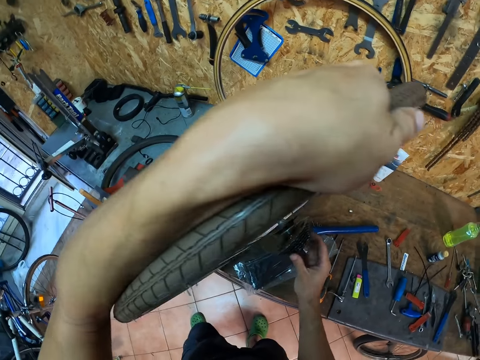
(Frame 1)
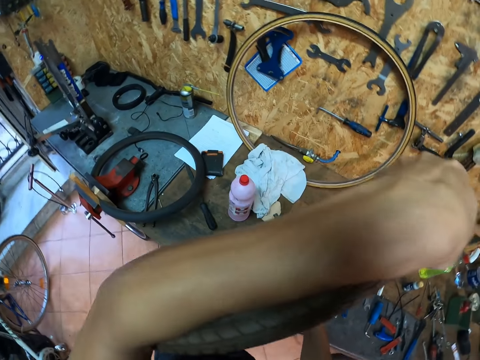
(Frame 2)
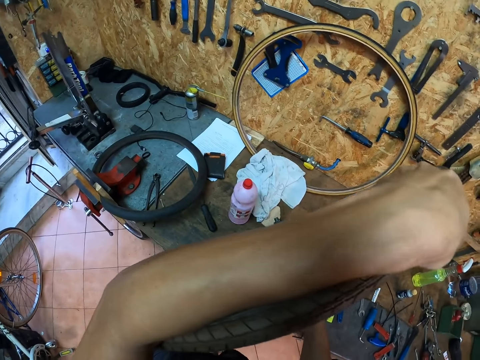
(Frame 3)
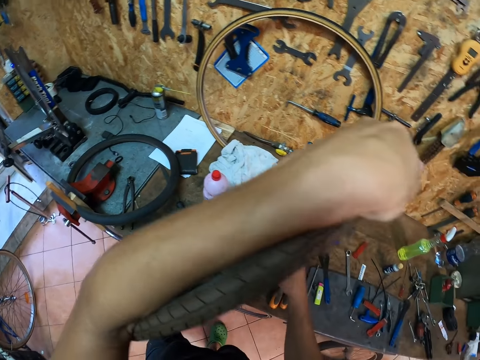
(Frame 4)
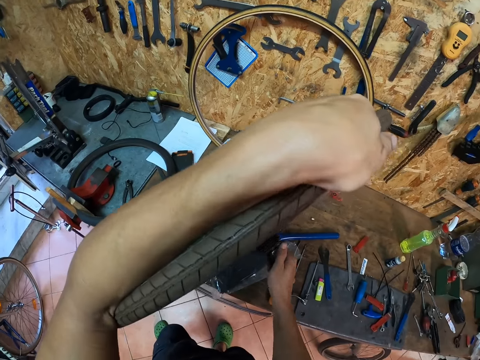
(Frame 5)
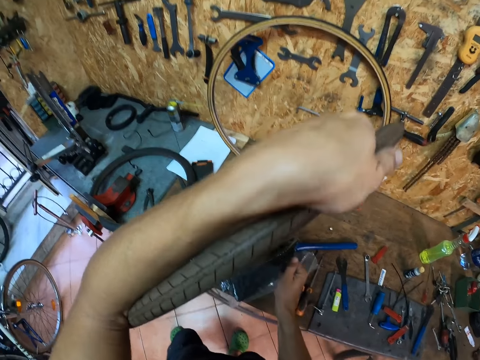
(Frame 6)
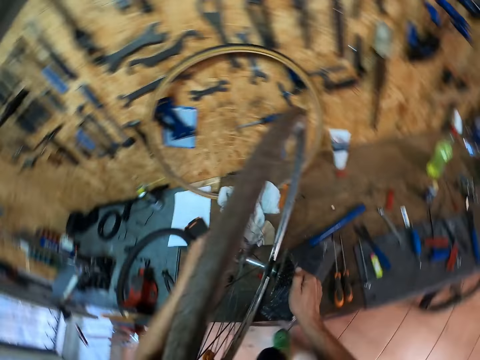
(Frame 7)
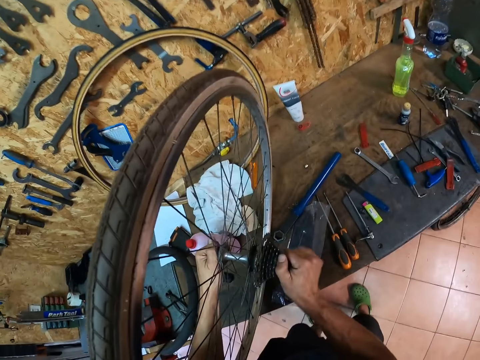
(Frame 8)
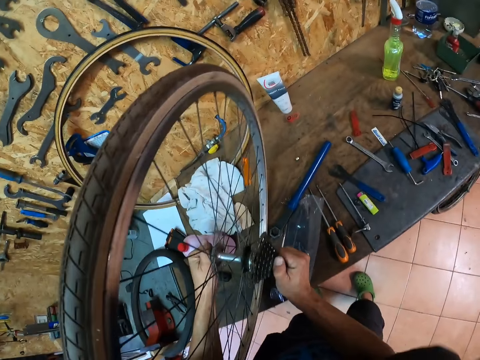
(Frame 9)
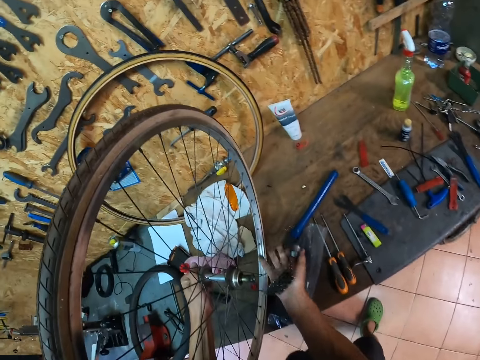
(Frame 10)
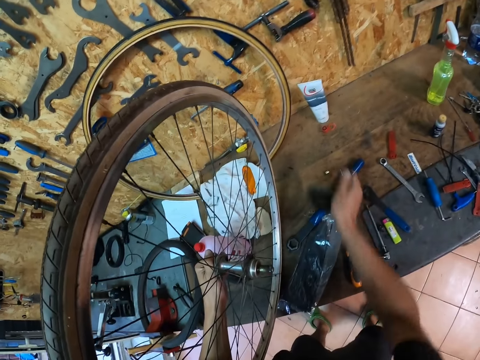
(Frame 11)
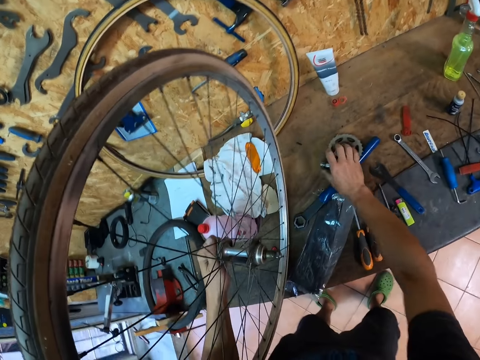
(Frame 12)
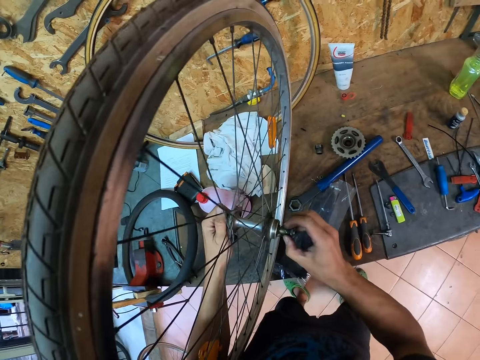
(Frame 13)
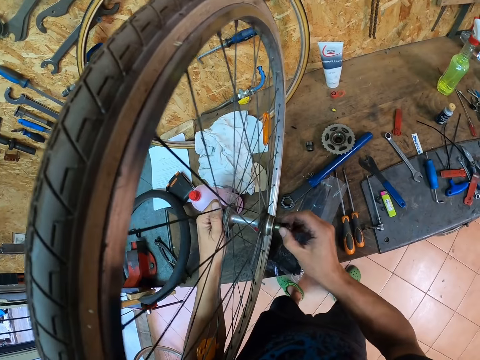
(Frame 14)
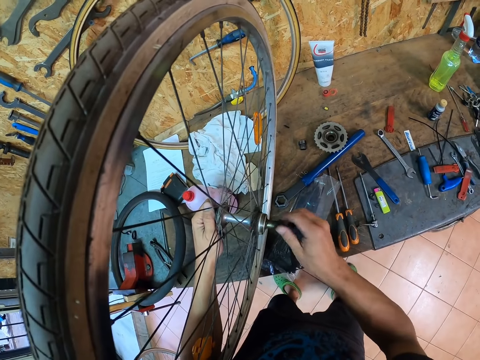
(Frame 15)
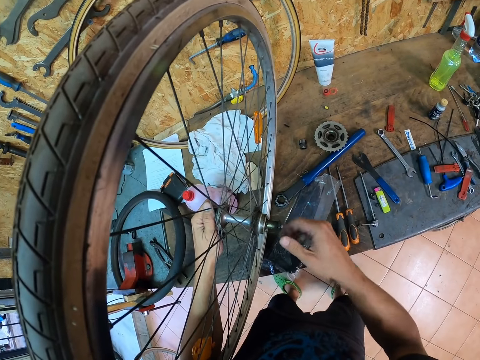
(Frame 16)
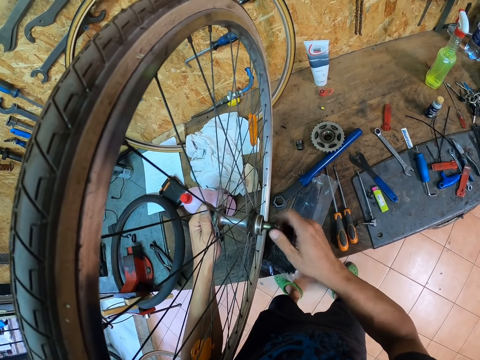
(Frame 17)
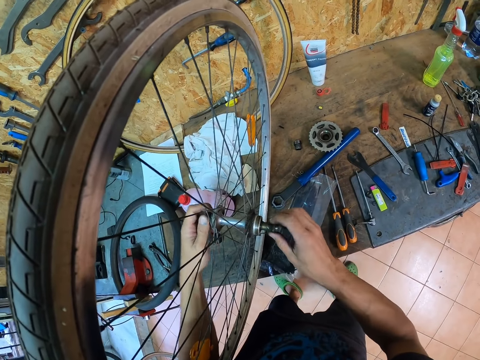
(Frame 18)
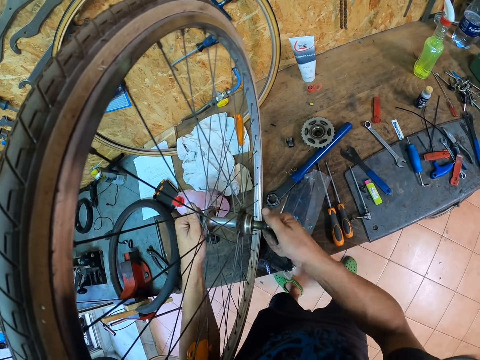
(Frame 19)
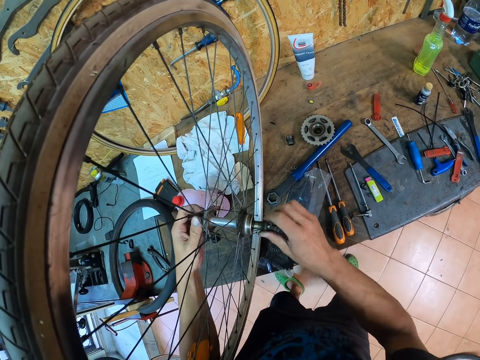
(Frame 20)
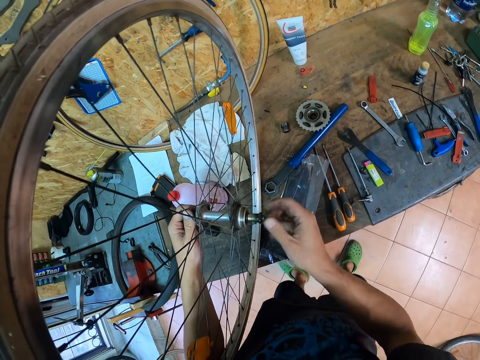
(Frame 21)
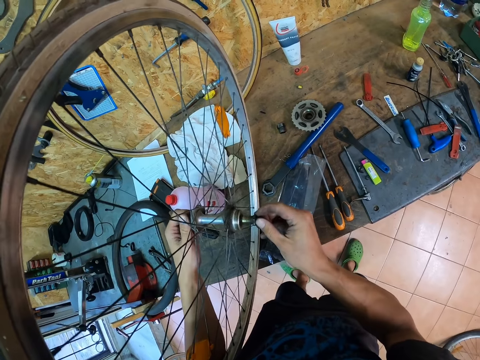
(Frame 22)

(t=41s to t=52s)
The camera wearer tightens the bolt in the rear cassette with his right hand. He holds the bolt in the rear cassette with both hands. He removes the rear cassette from the bicycle wheel with his right hand. He places the rear cassette on the workshop table with his right hand. He tightens the bolt in the bicycle wheel with his right hand. He opens the bolt.

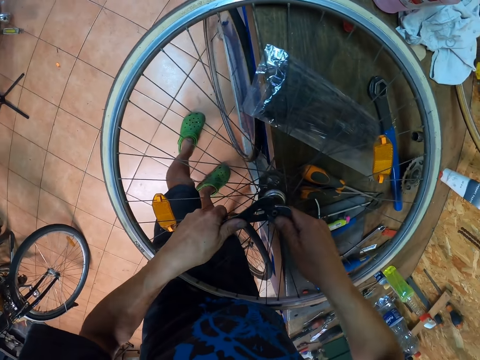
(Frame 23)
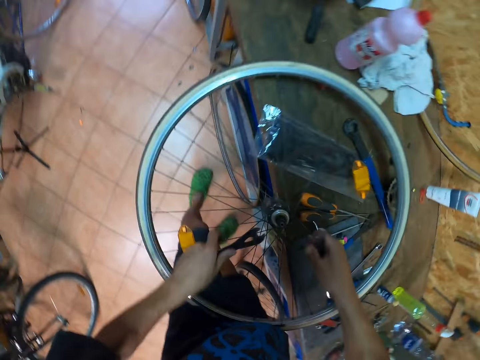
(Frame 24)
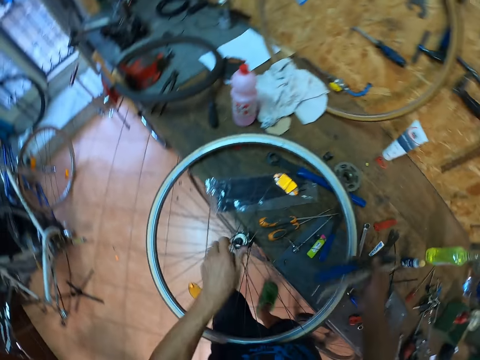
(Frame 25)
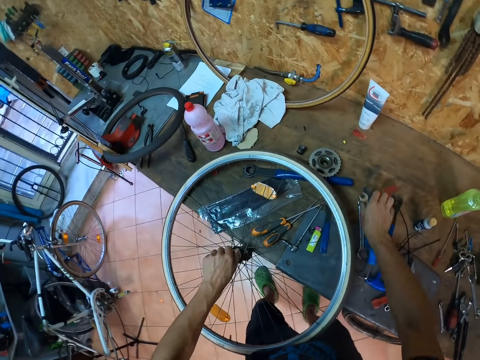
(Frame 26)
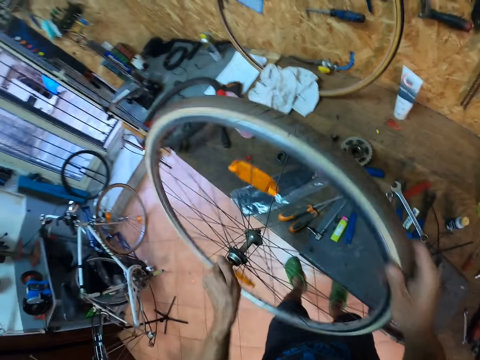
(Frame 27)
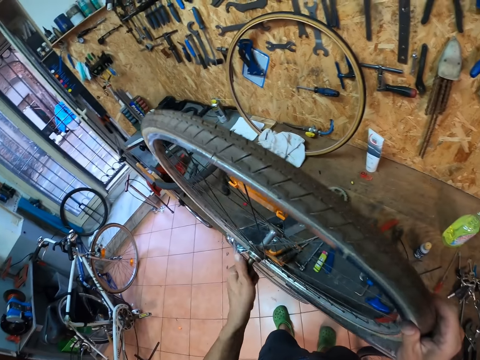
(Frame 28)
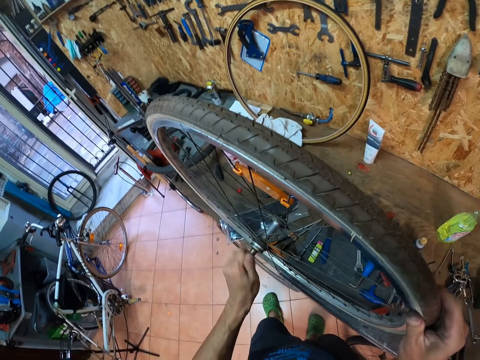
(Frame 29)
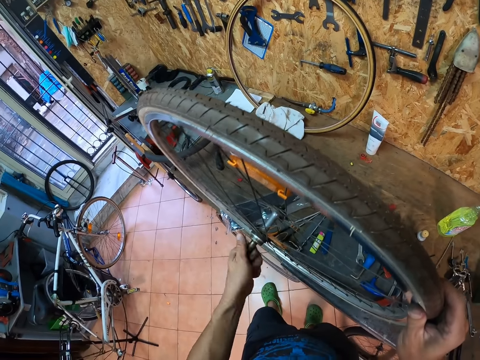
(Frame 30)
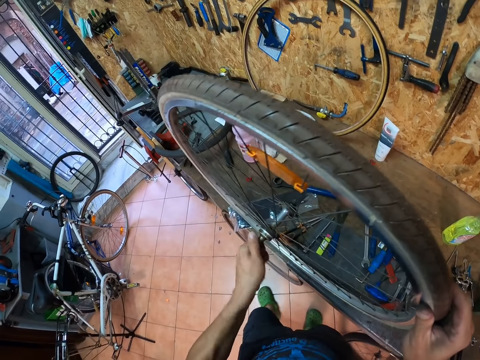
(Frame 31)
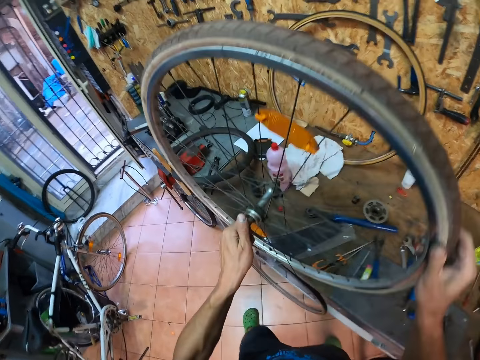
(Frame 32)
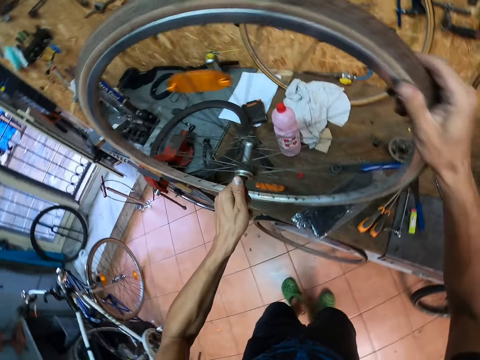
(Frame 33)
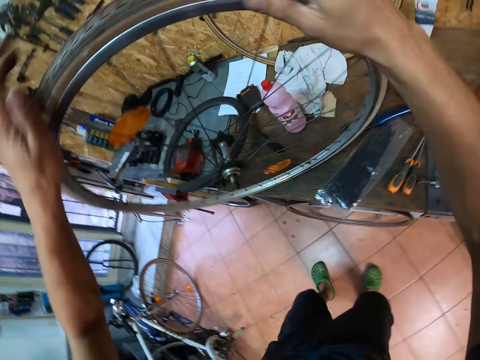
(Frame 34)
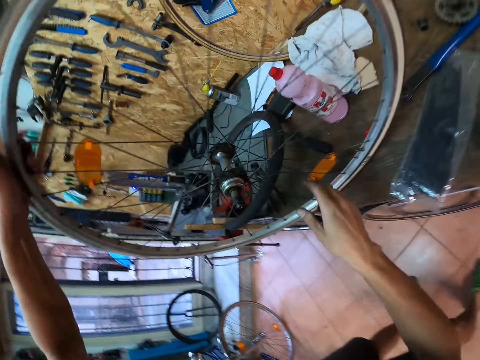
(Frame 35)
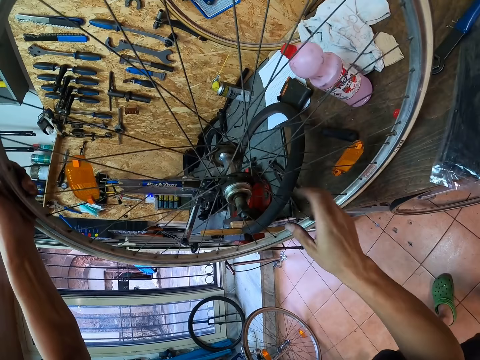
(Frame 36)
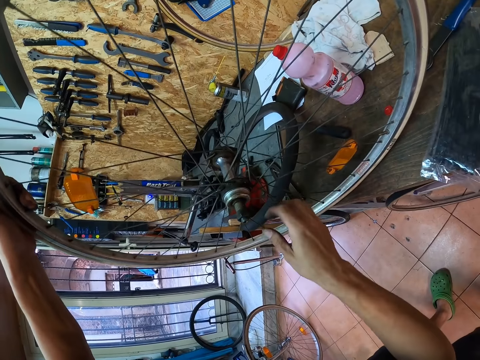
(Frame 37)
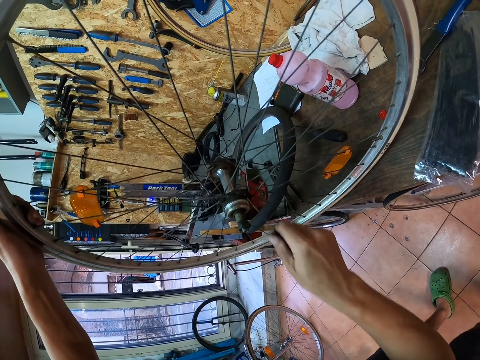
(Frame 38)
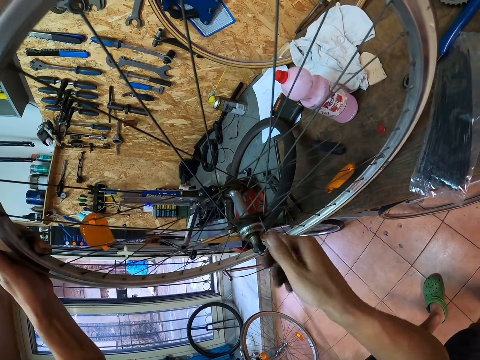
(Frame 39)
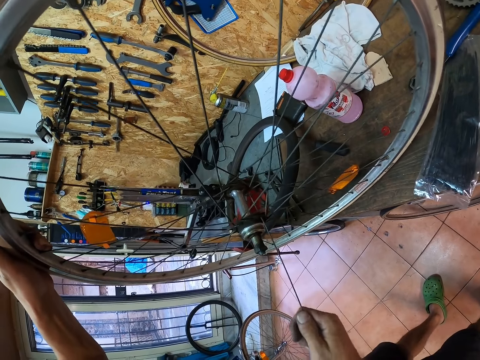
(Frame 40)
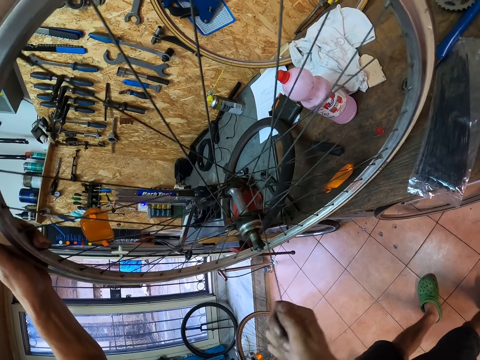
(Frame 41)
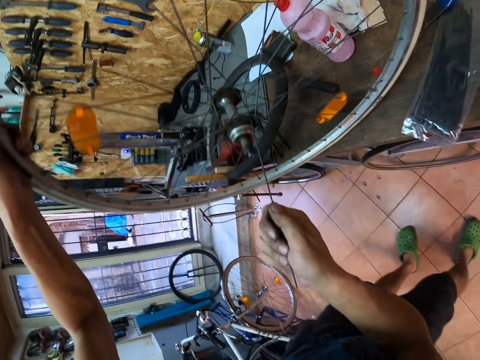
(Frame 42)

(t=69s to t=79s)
The camera wearer passes the spanner in his left hand to his right hand. He drops the spanners on the workshop table with his right hand. He holds the bolt with his left hand. He turns the bicycle wheel on the workshop table with his right hand. He holds the spanner. He tightens the bolt with his left hand. He opens the bolt with his hands. He moves the bicycle wheel on the workshop table with his right hand. He holds the bicycle wheel with his left hand. He holds the wire. He raises a spoke rod with his right hand. He pushes the spoke rod in the bicycle wheel with his right hand. He fixes the wire.

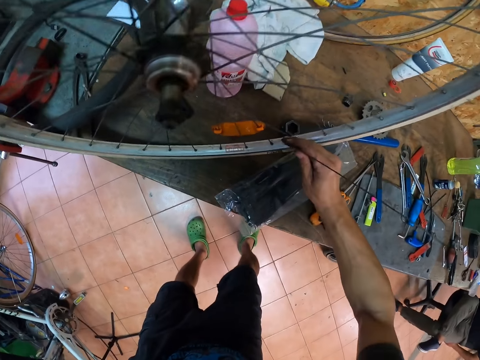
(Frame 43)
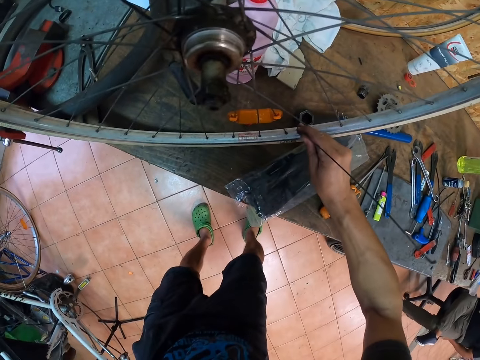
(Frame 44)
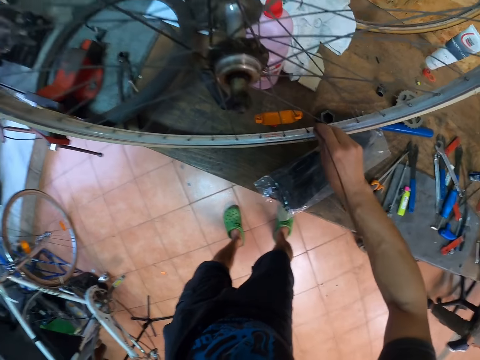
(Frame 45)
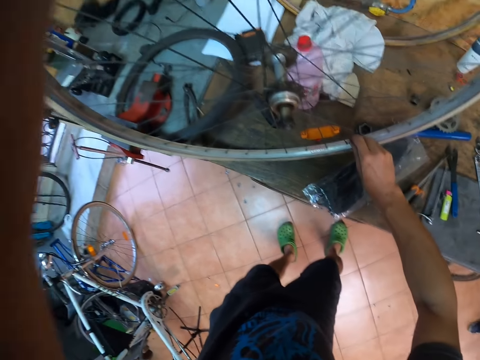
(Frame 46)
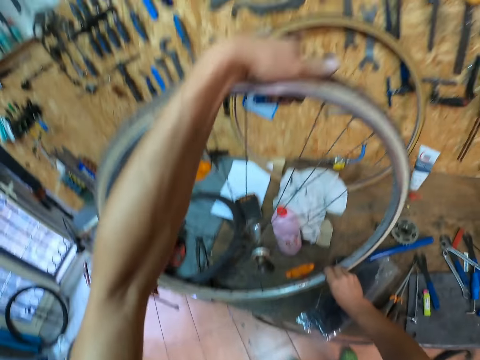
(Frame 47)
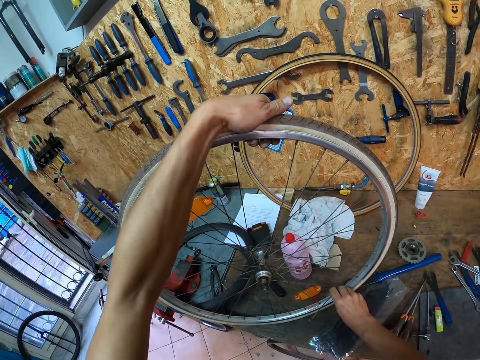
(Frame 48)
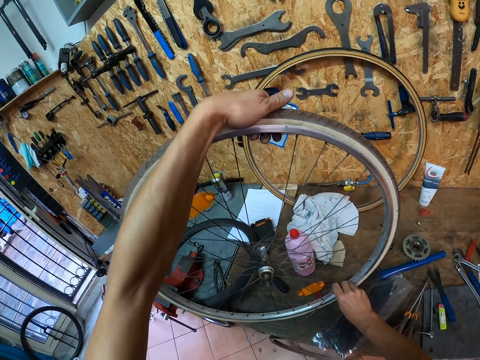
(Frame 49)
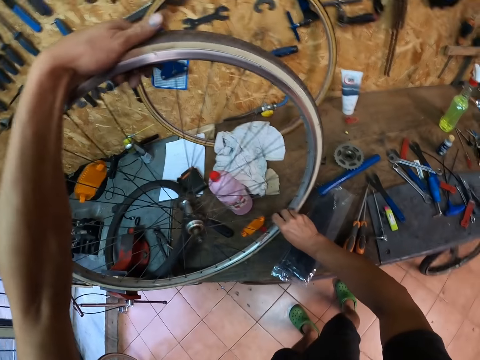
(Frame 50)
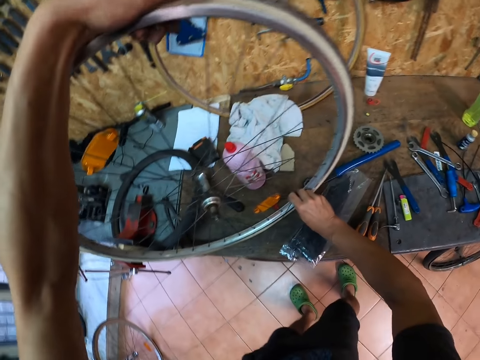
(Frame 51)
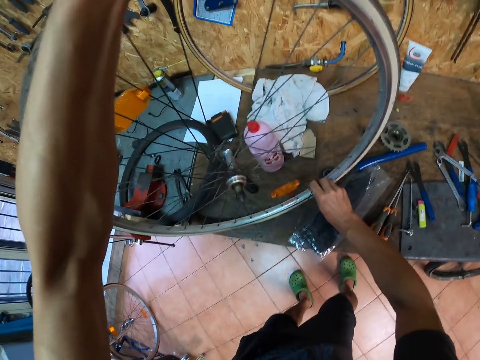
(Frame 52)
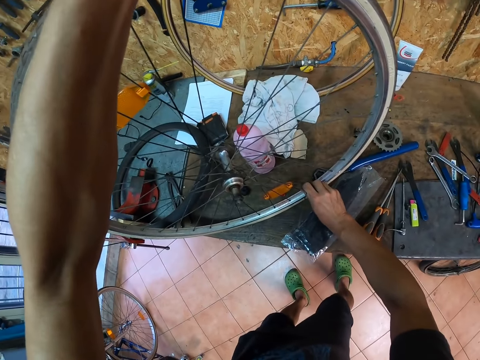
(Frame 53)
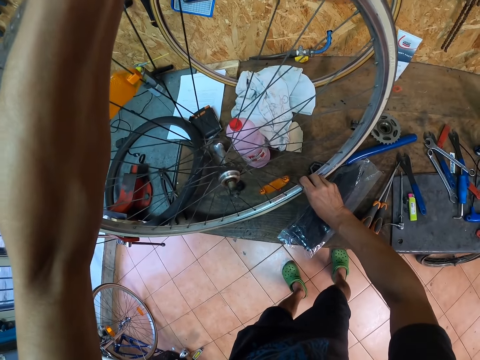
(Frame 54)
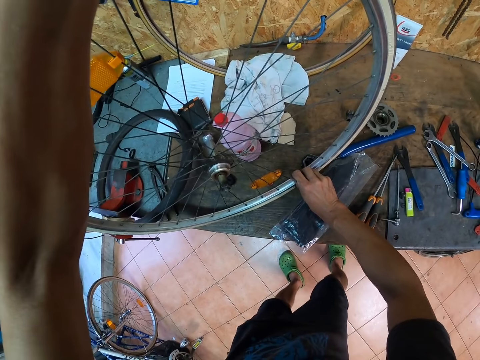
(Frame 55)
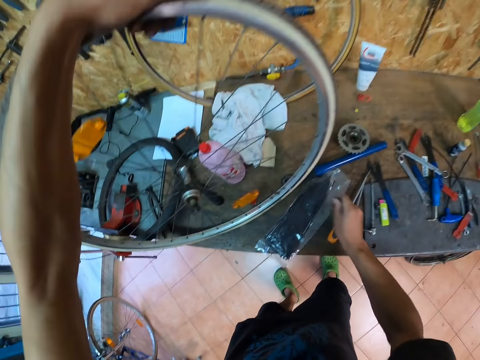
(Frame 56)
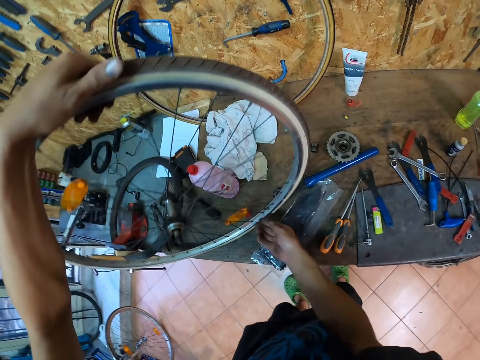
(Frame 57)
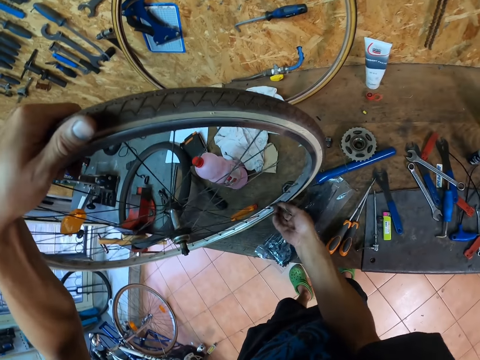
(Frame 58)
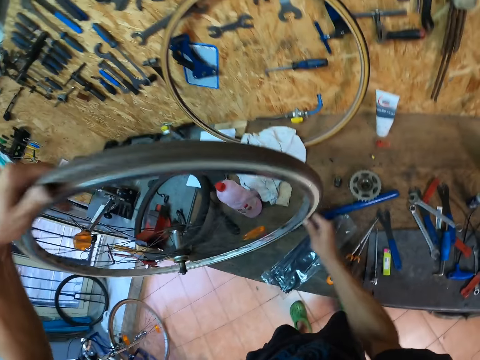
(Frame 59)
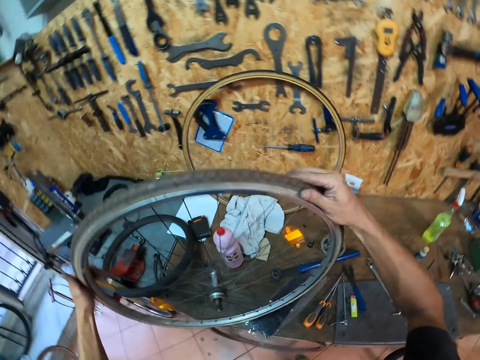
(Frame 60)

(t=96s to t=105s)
The camera wearer fixes the wire. He inserts the spoke rod in the hole with his right hand. He shakes the tyre wire. He removes the spoke rod from the hole with his right hand. He drops the spoke rod on the workshop table with his right hand. He touches the bicycle wheel valve with his right hand. He touches the tyre wire. He turns the bicycle wheel with both hands.
